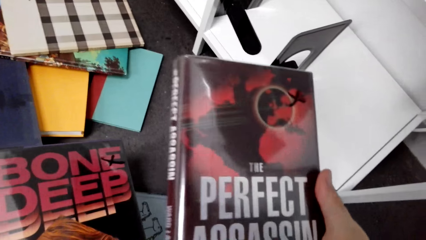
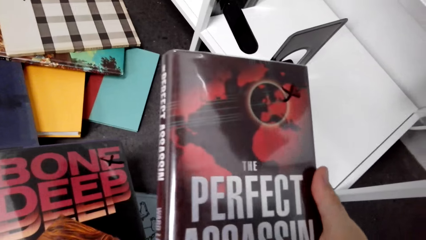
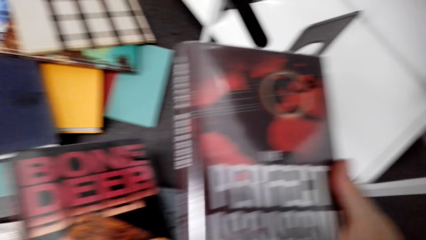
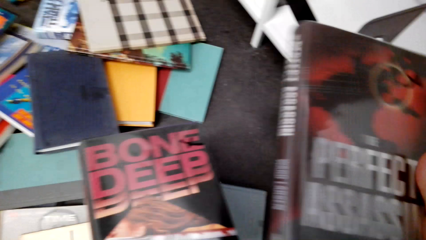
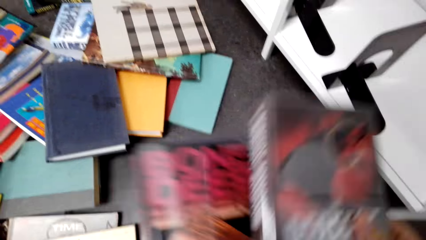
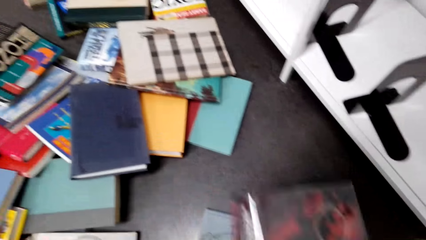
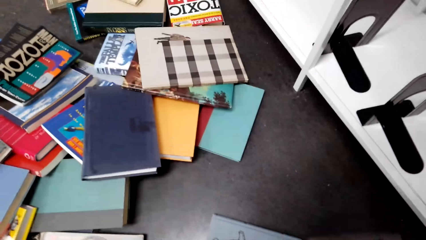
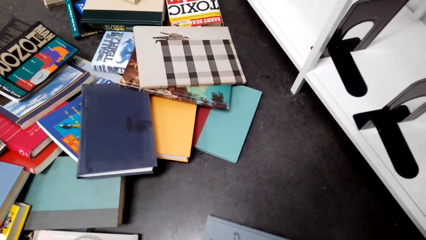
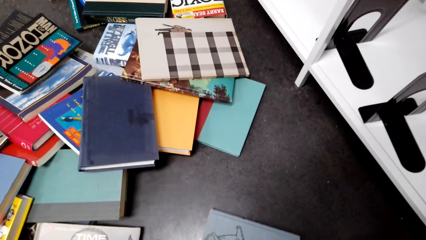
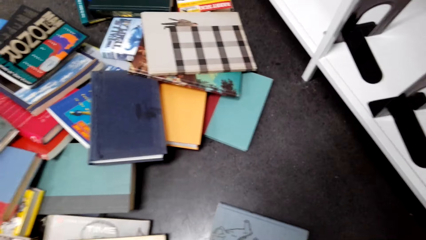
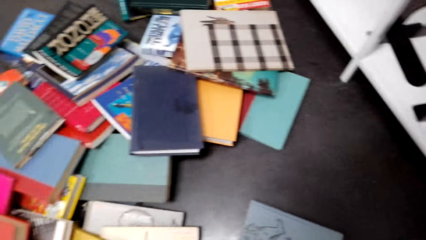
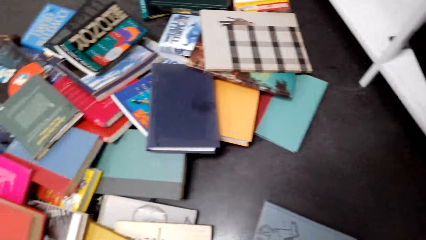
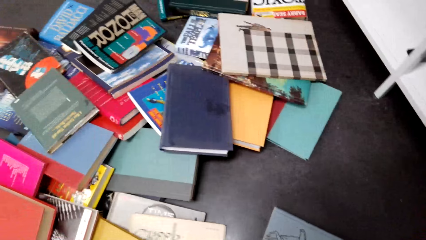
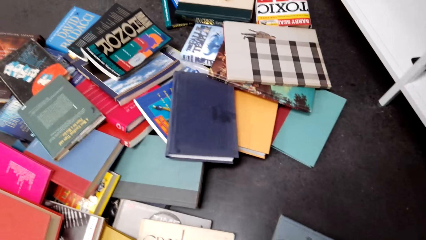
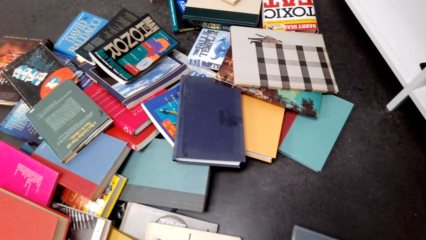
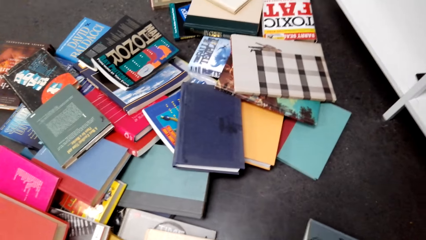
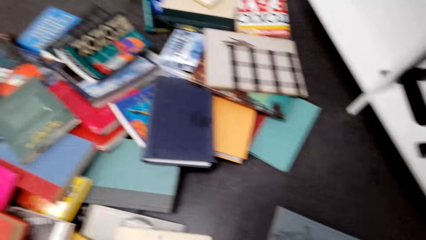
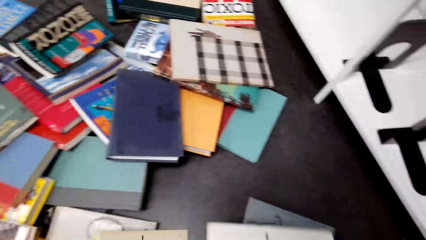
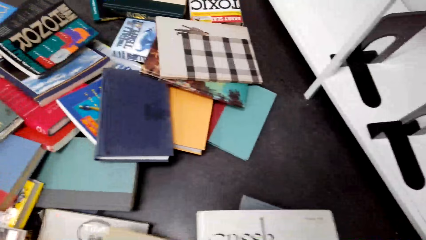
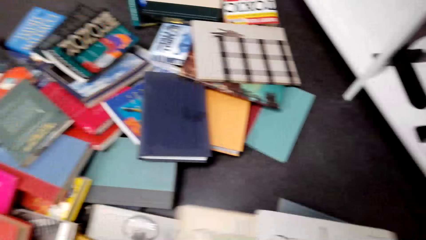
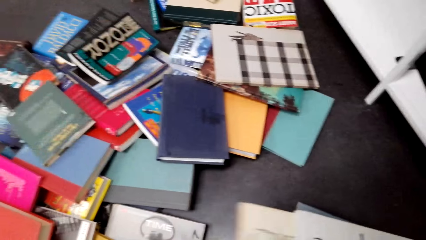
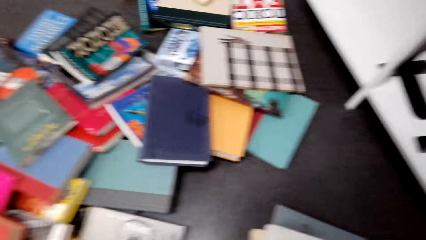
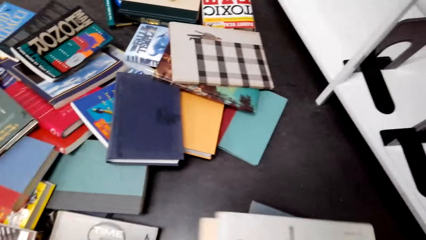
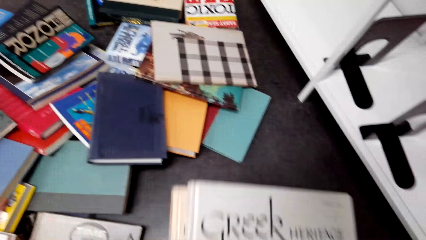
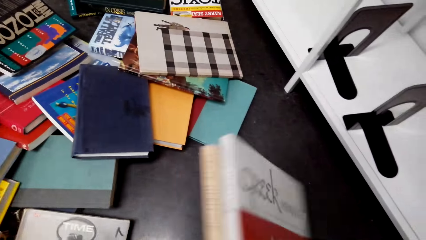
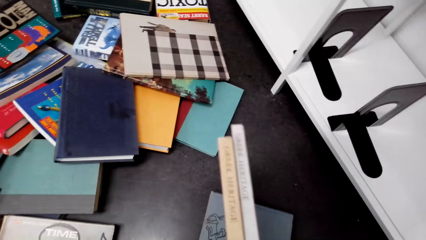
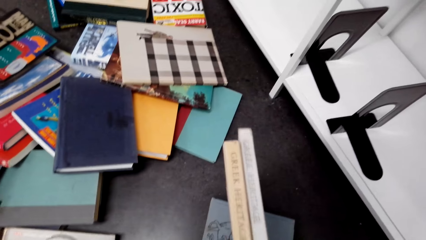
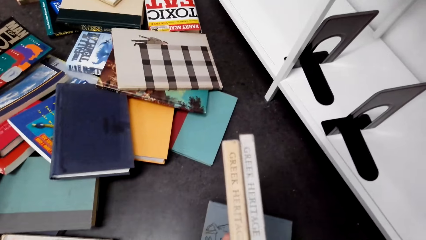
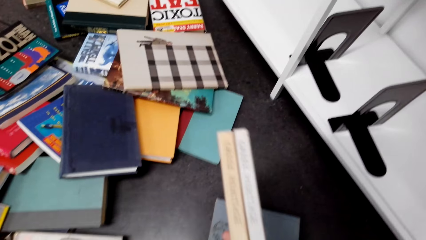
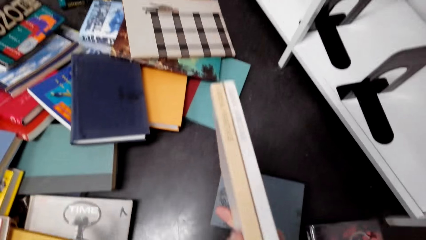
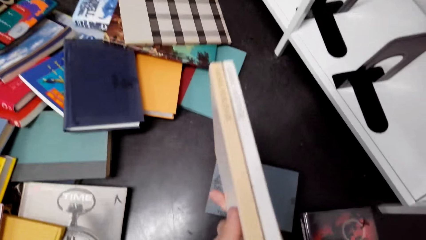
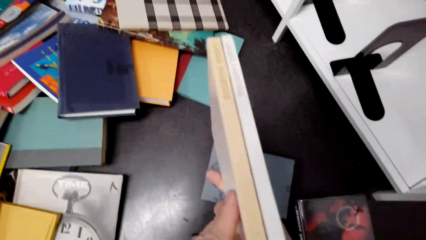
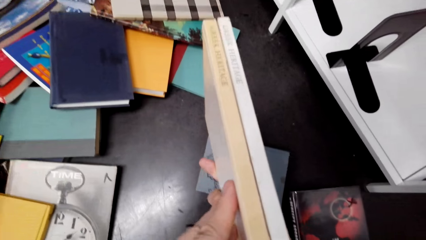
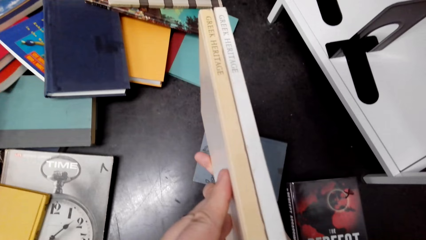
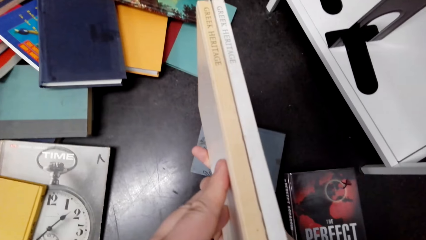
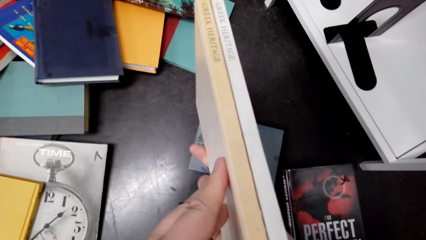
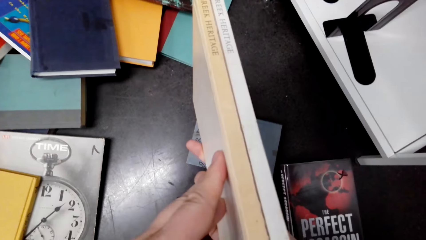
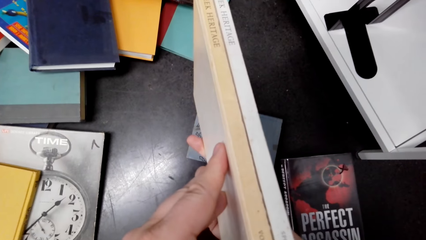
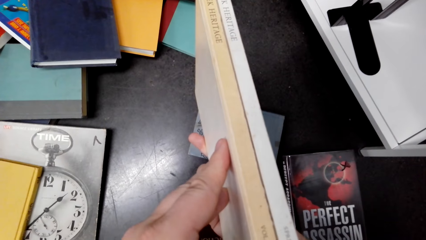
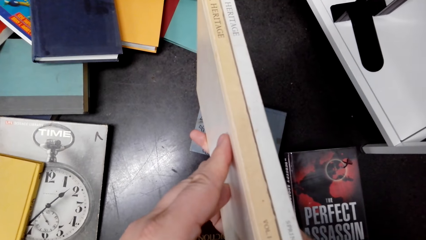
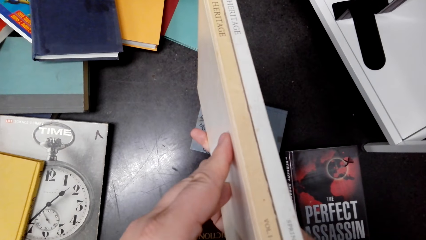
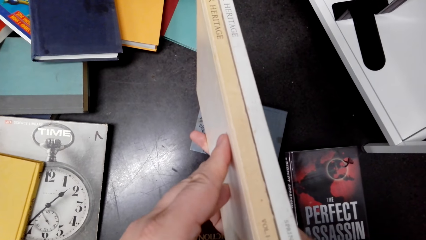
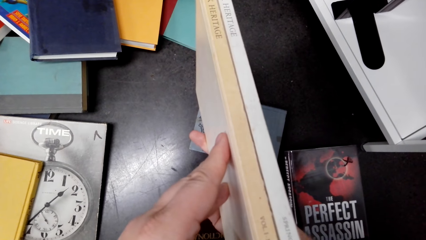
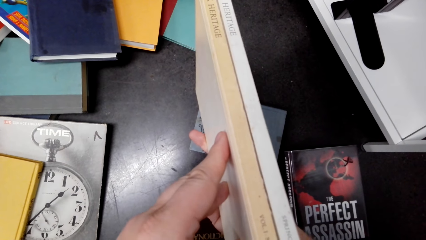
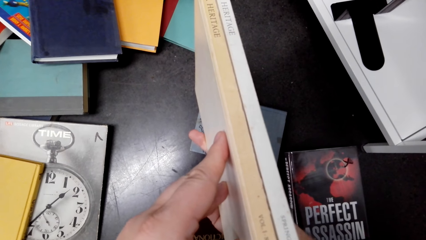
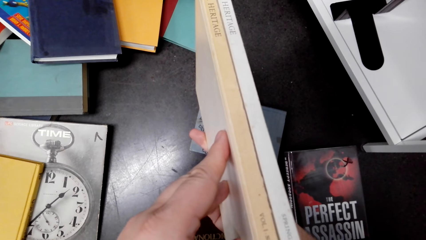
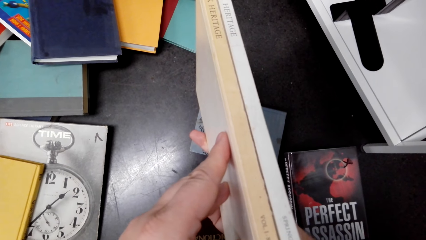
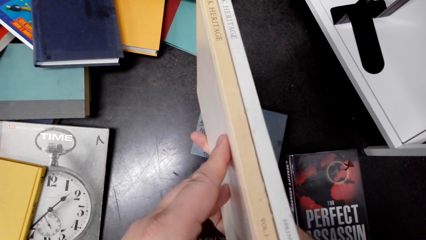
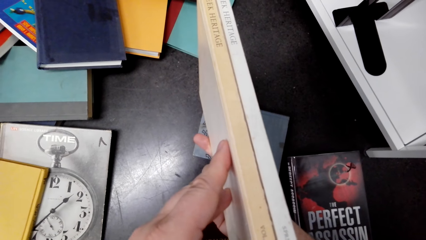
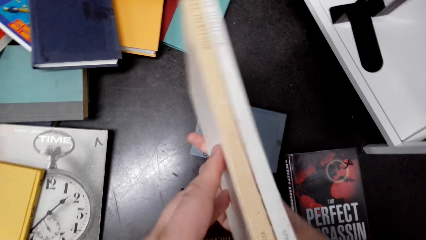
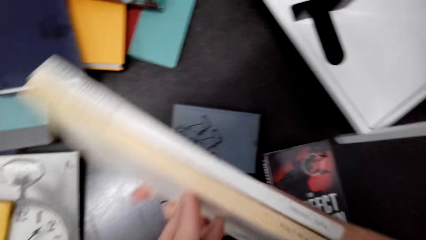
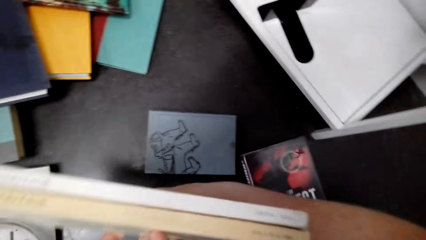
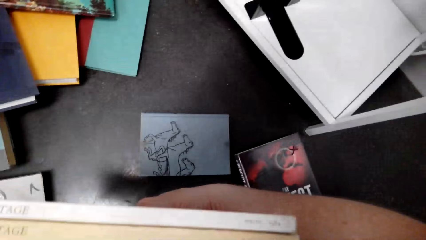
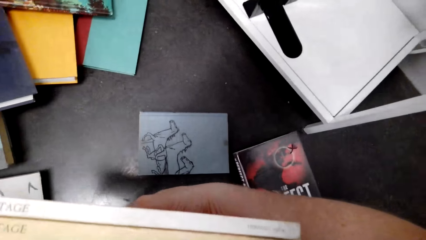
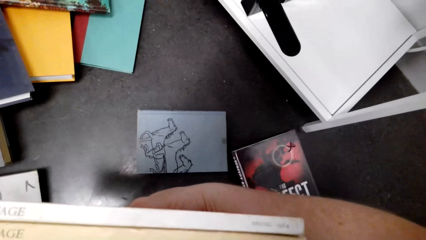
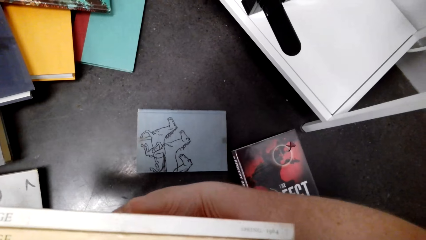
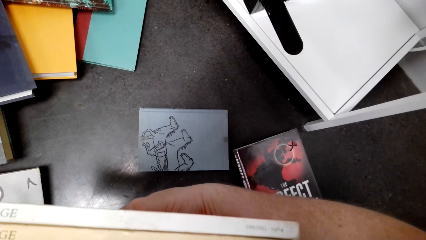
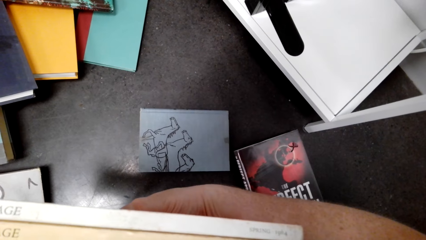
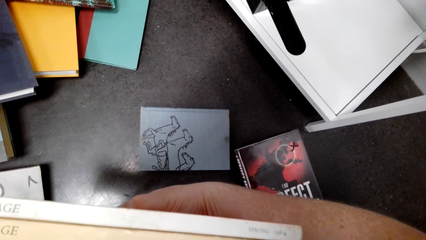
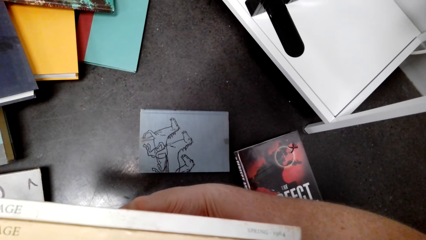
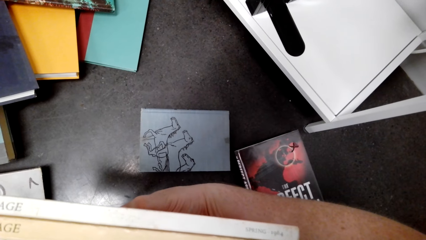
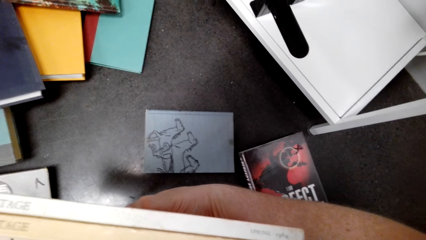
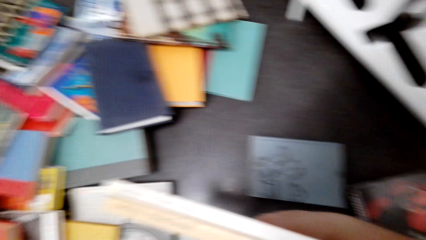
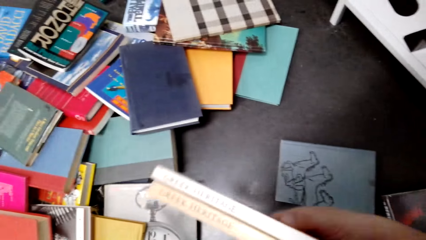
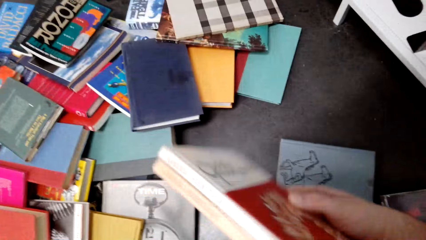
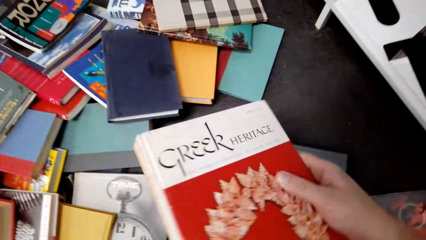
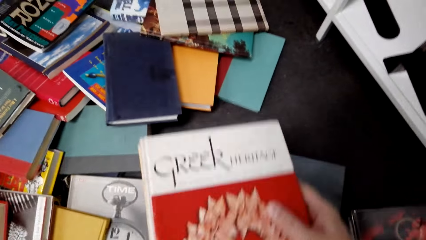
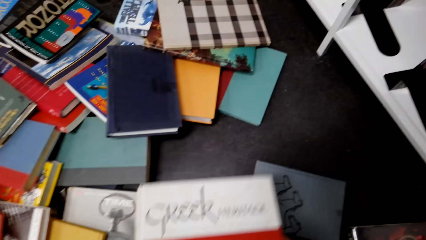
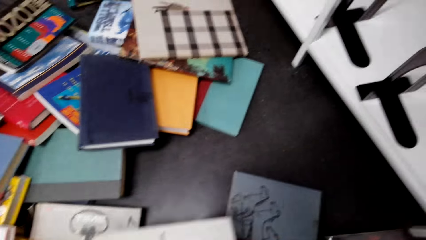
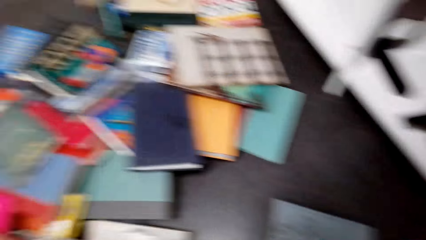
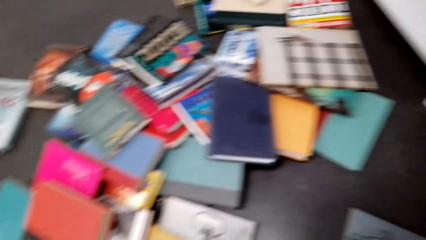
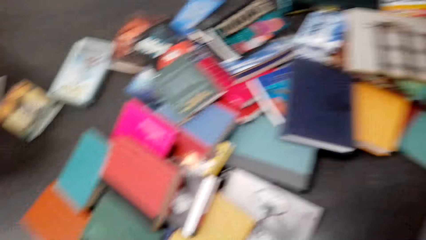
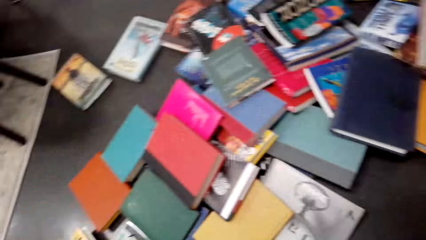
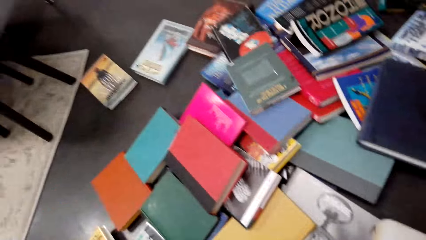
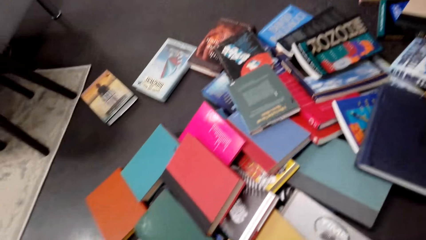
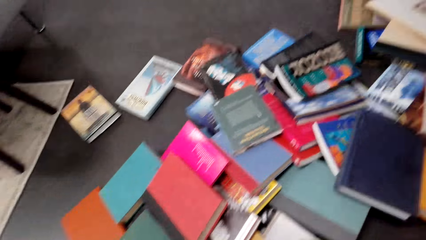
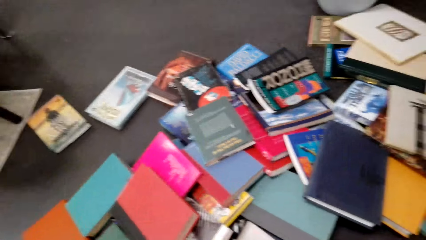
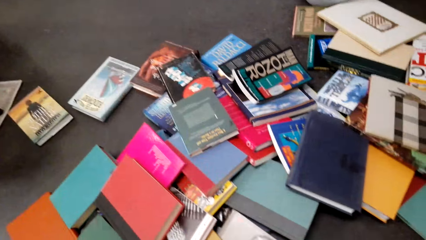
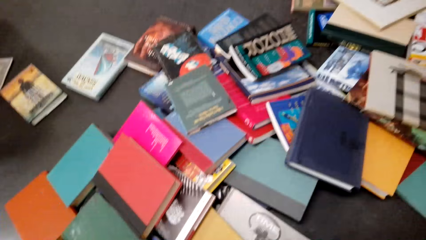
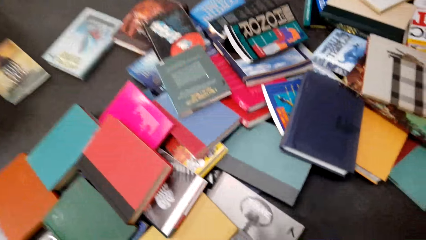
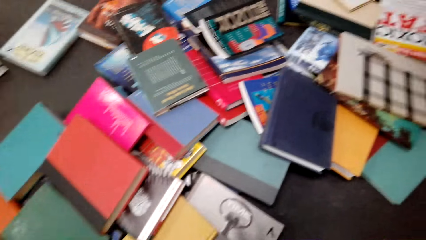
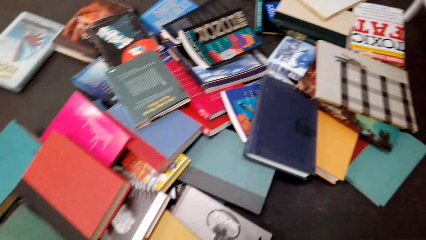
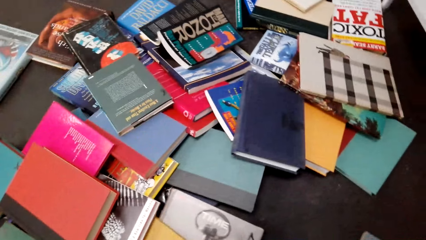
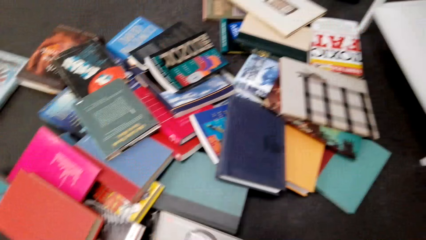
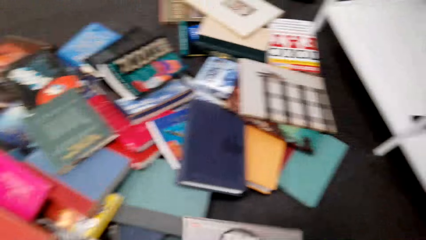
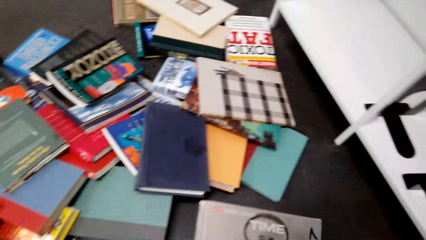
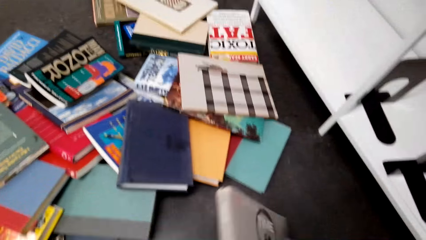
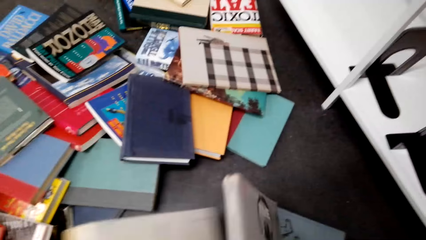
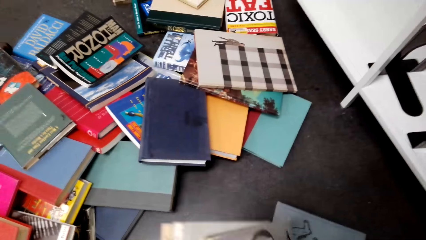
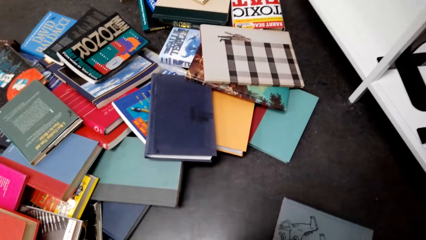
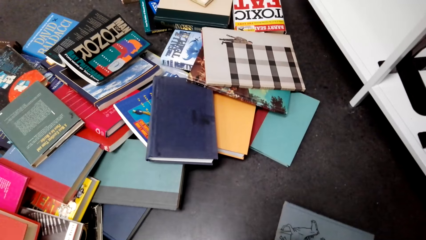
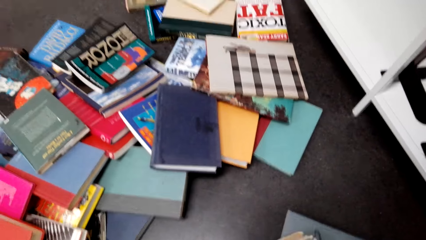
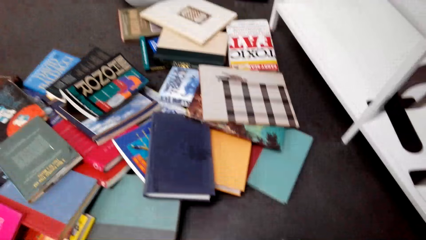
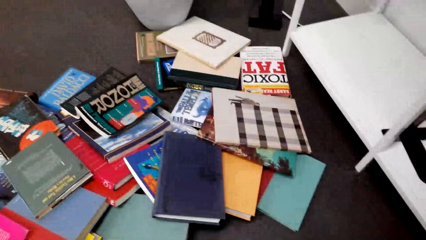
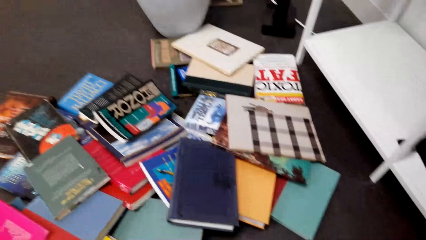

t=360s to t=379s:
The camera wearer picks up a book. They put the books together. They pick up the books. They hold the books. They pick up the books from the floor.
